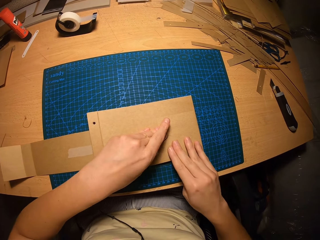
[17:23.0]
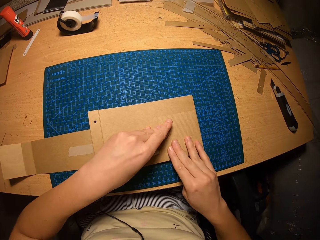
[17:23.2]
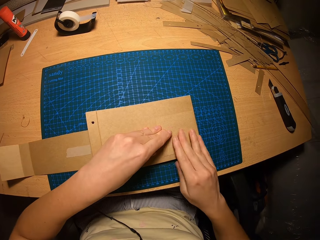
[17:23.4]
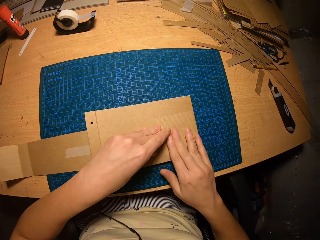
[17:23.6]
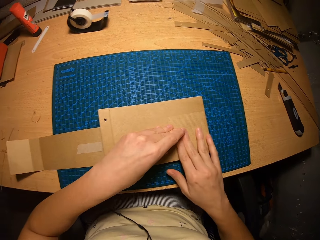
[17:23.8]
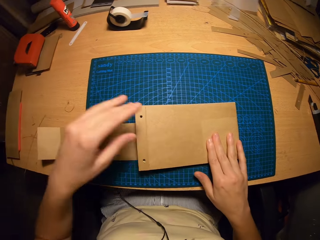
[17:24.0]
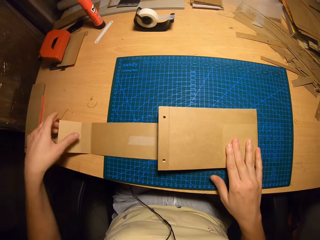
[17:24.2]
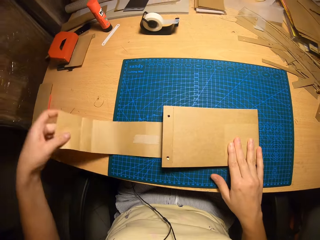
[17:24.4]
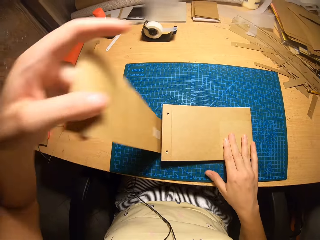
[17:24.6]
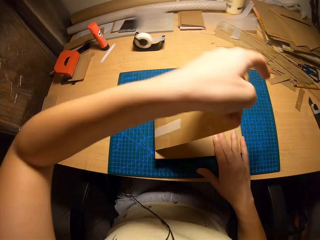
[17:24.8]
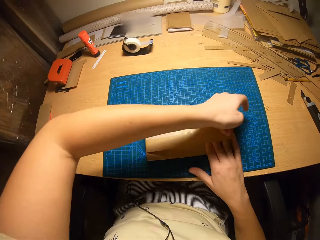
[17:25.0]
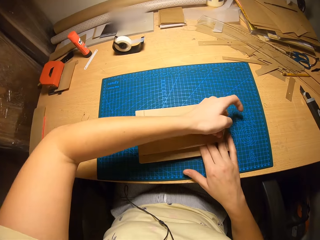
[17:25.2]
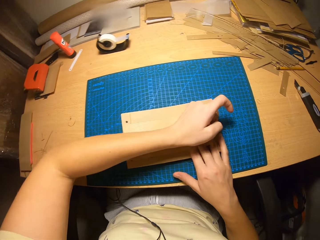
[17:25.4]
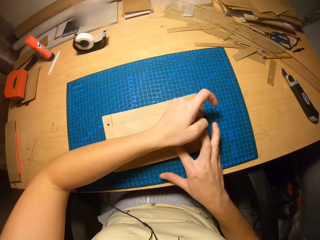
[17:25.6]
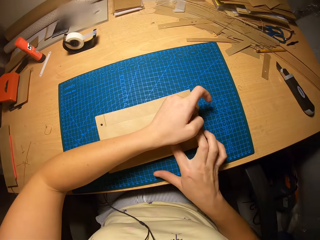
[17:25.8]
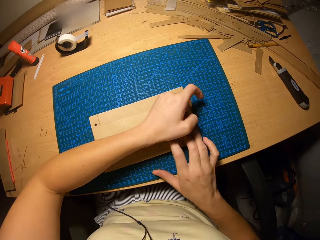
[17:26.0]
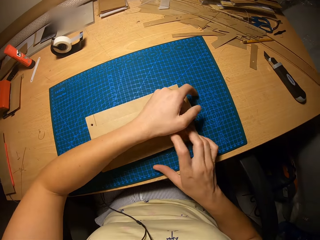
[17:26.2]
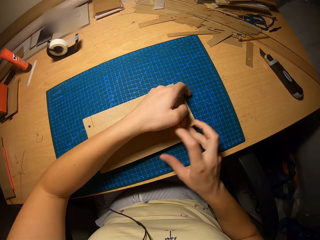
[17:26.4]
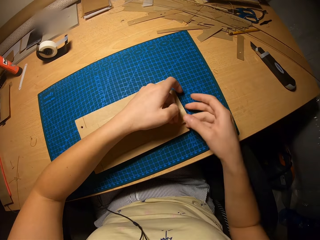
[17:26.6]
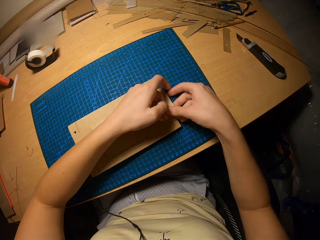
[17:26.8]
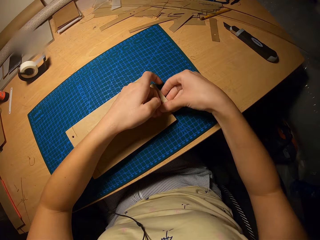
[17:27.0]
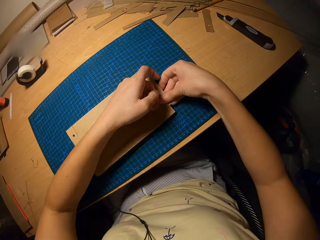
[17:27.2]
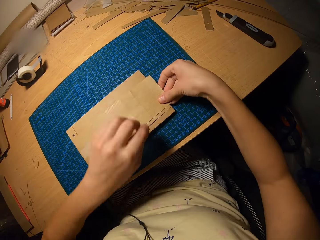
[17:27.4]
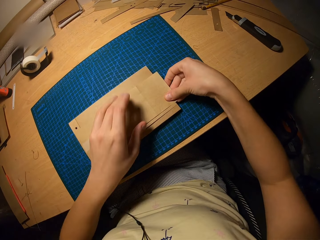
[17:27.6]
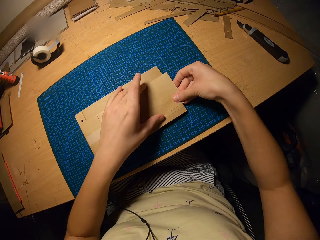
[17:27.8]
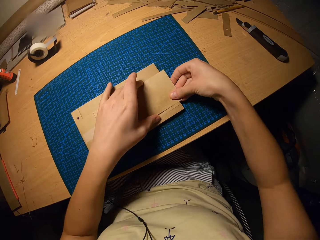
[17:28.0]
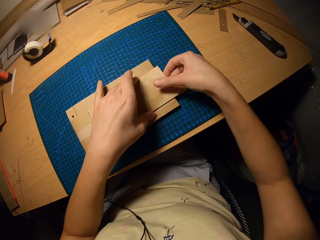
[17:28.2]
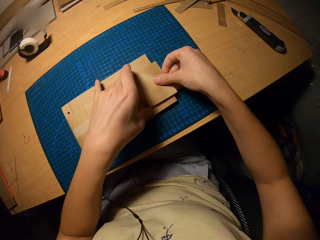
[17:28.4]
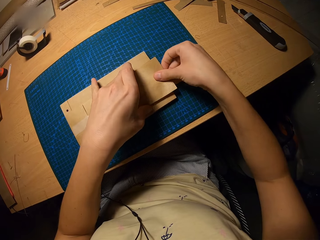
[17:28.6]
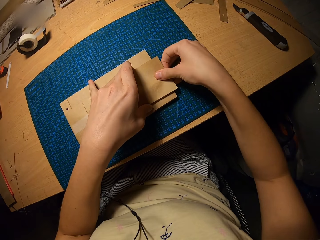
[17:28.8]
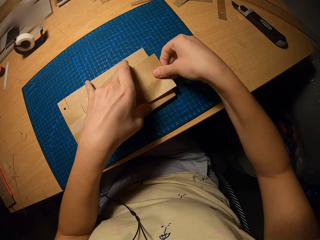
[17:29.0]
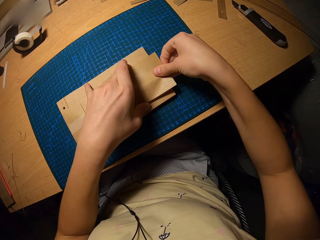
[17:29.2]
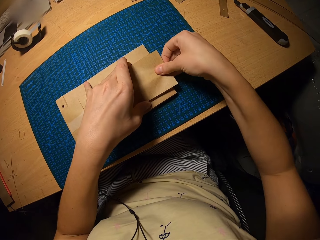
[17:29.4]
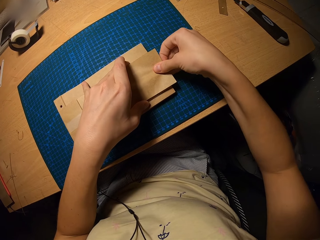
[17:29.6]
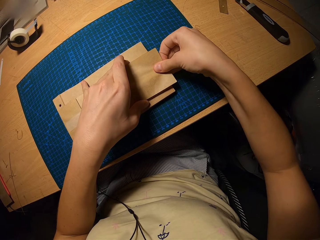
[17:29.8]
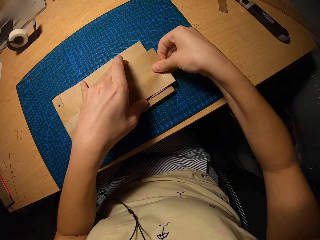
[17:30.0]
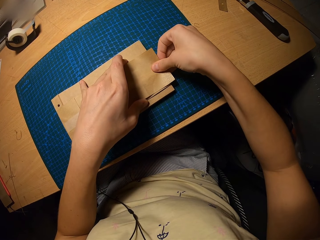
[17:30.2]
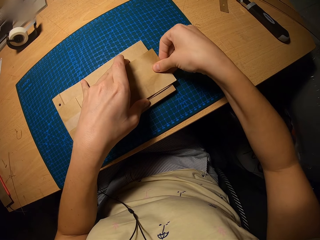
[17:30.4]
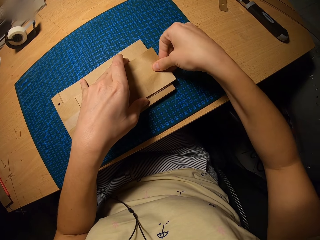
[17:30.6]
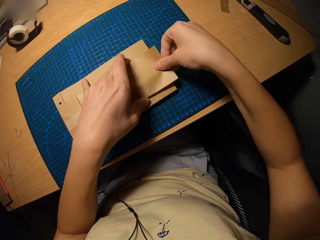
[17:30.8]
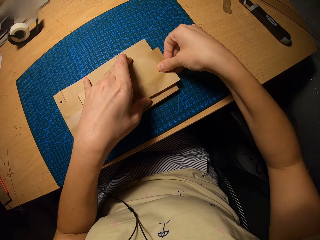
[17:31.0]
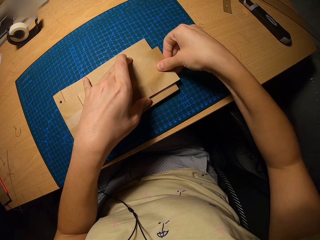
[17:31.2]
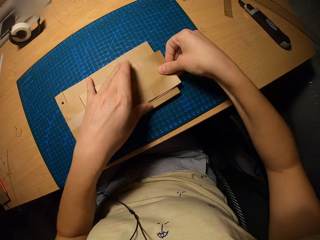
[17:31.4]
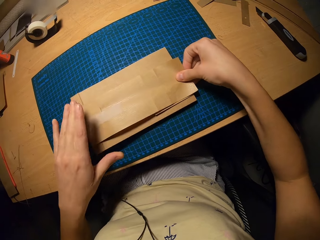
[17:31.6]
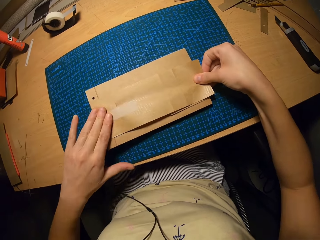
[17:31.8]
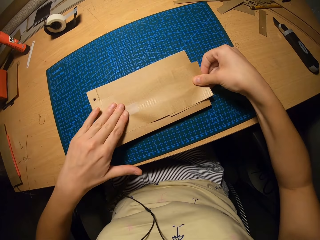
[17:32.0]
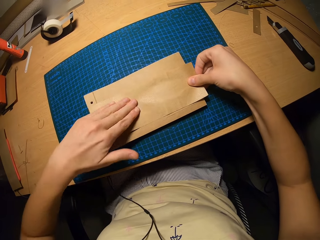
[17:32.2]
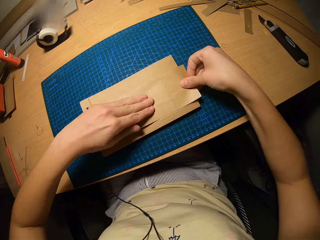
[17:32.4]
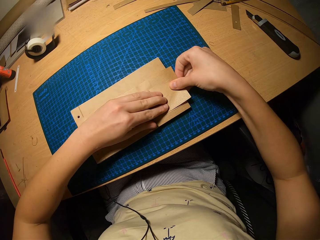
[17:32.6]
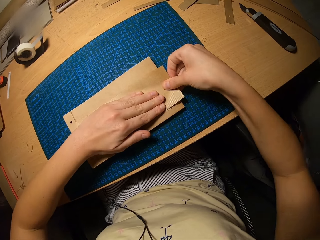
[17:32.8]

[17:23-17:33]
The camera wearer folds the brown paper.

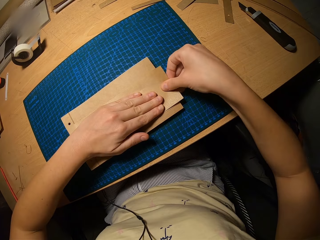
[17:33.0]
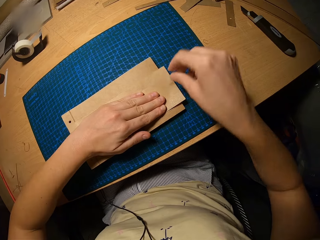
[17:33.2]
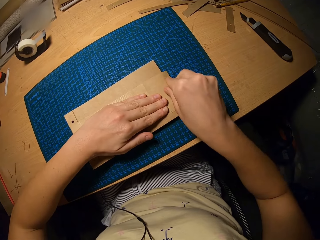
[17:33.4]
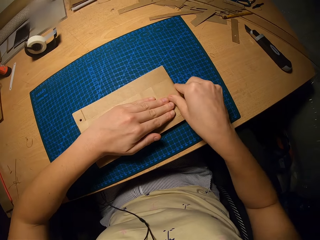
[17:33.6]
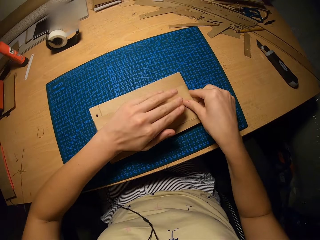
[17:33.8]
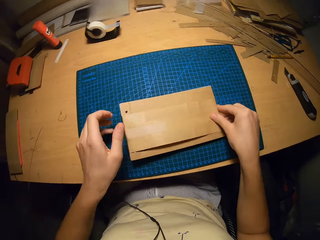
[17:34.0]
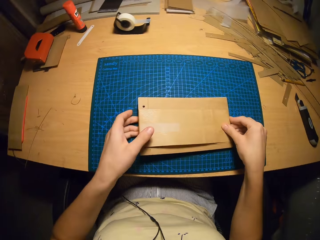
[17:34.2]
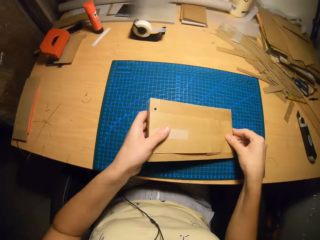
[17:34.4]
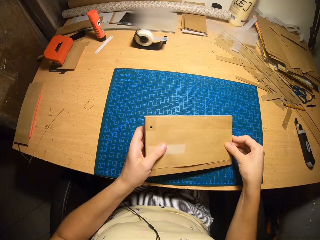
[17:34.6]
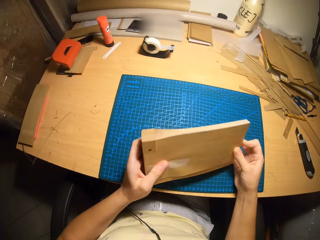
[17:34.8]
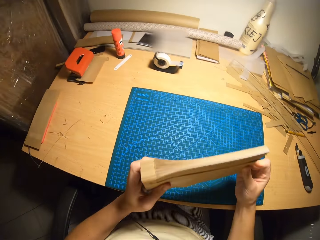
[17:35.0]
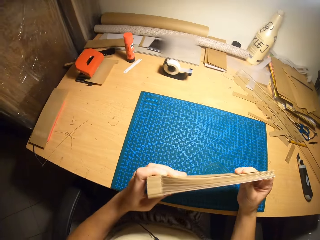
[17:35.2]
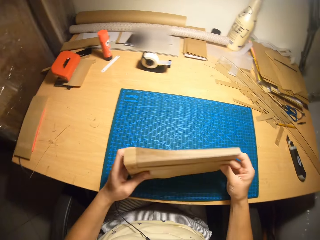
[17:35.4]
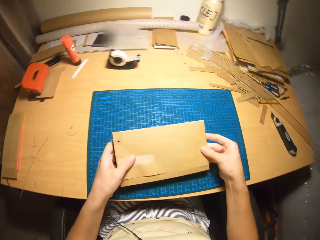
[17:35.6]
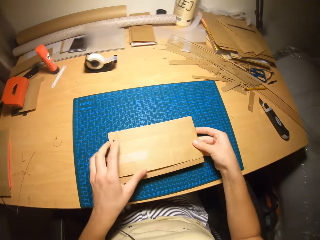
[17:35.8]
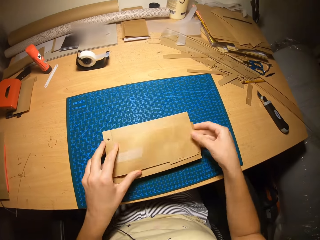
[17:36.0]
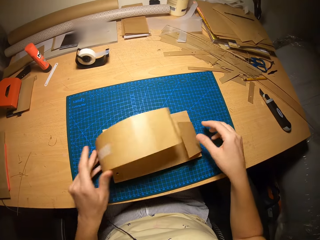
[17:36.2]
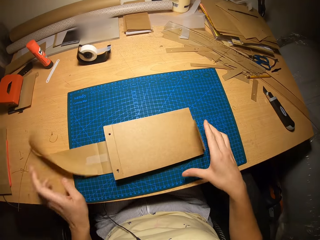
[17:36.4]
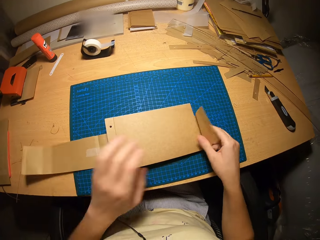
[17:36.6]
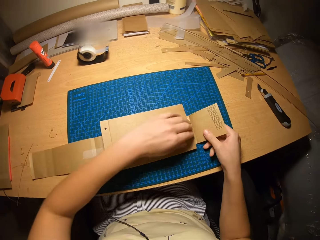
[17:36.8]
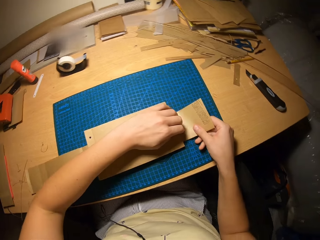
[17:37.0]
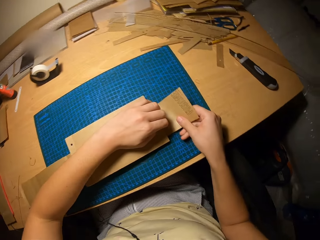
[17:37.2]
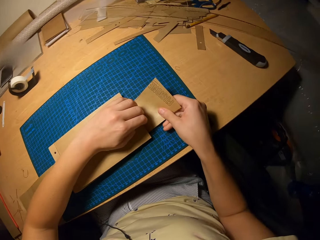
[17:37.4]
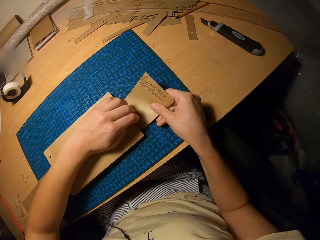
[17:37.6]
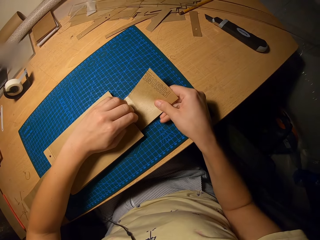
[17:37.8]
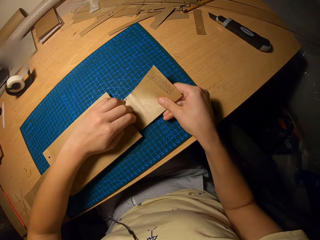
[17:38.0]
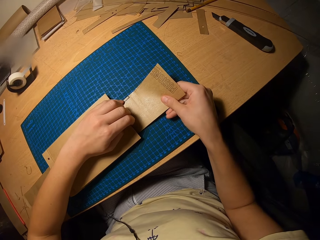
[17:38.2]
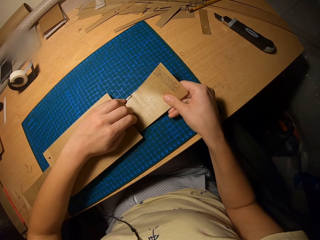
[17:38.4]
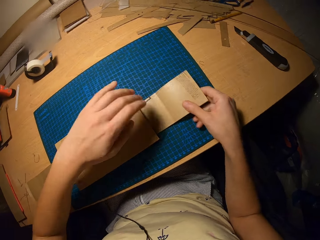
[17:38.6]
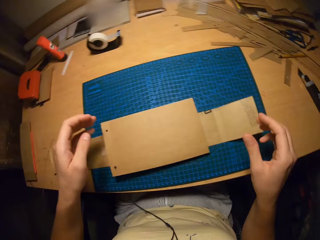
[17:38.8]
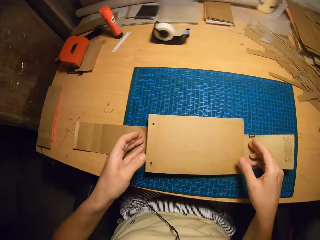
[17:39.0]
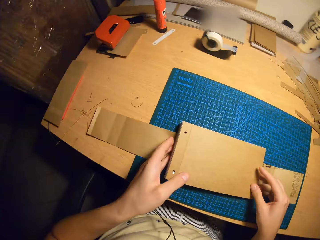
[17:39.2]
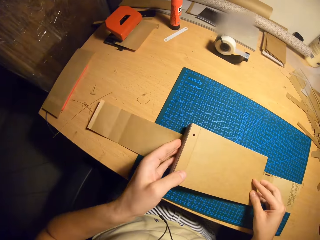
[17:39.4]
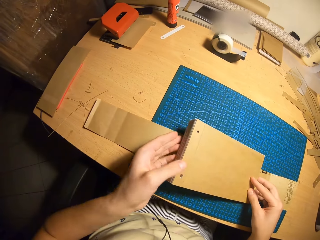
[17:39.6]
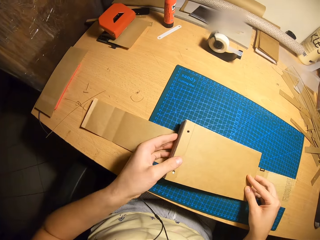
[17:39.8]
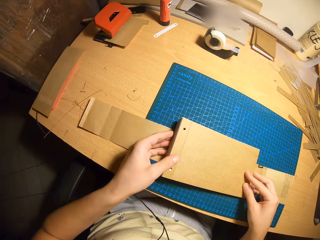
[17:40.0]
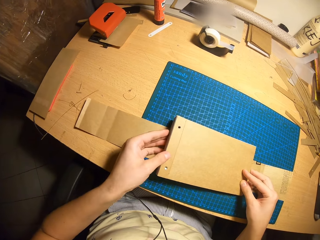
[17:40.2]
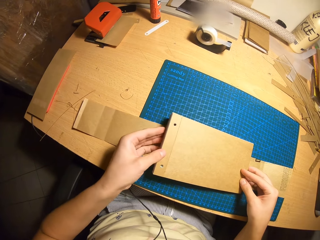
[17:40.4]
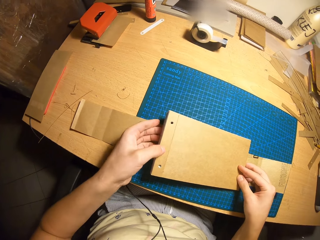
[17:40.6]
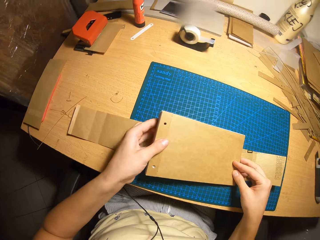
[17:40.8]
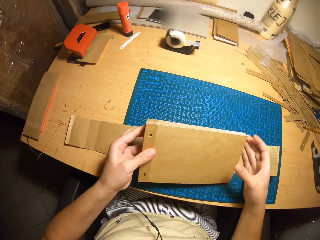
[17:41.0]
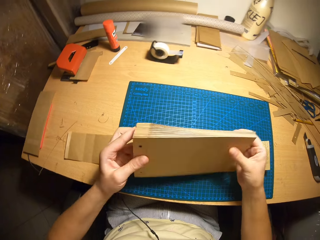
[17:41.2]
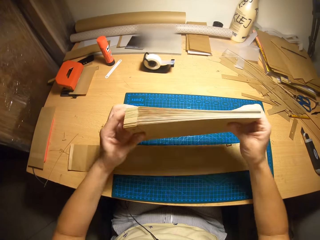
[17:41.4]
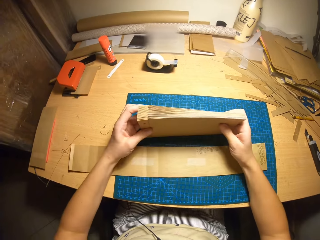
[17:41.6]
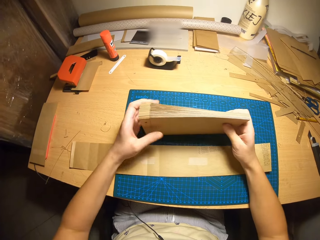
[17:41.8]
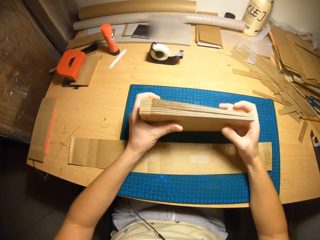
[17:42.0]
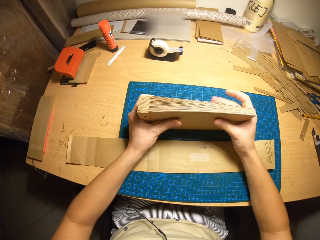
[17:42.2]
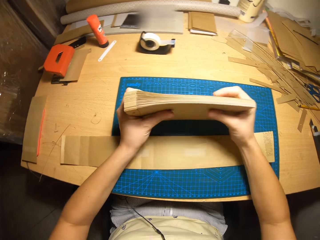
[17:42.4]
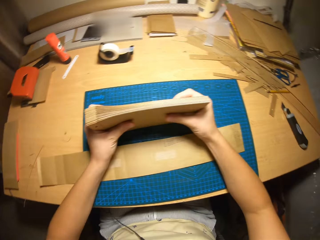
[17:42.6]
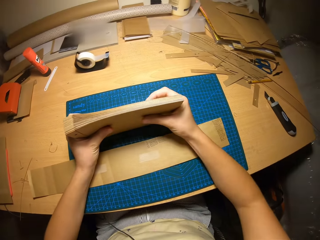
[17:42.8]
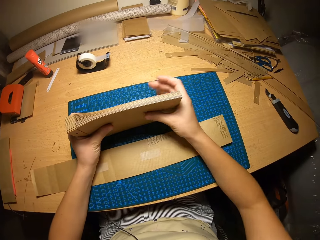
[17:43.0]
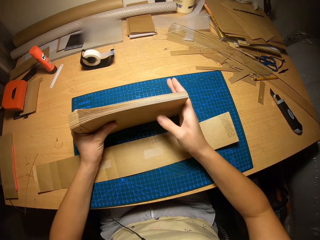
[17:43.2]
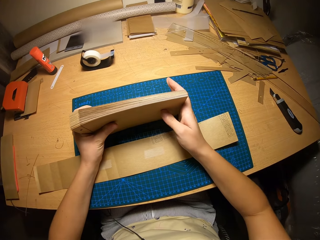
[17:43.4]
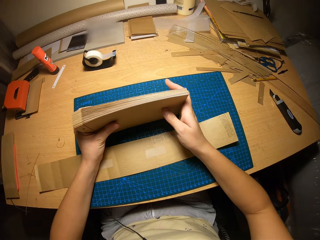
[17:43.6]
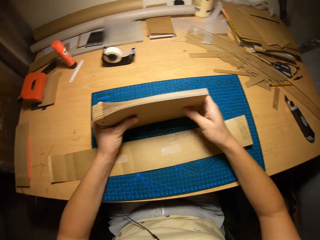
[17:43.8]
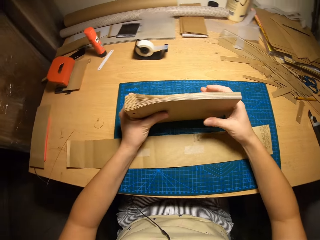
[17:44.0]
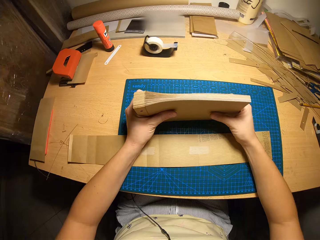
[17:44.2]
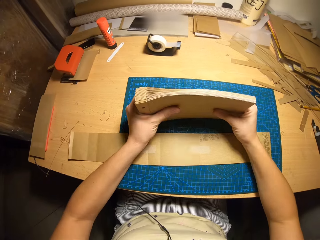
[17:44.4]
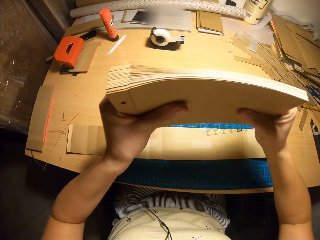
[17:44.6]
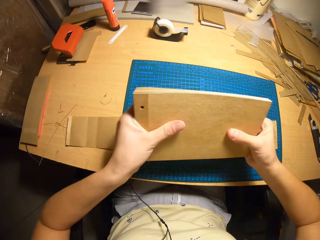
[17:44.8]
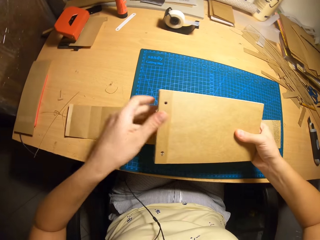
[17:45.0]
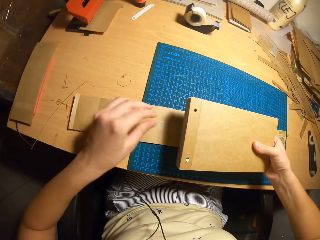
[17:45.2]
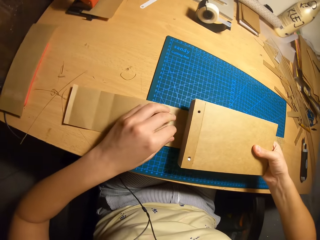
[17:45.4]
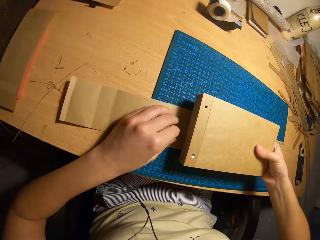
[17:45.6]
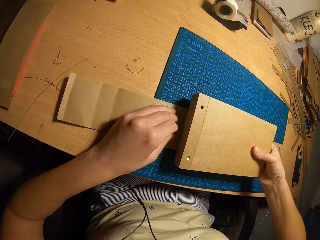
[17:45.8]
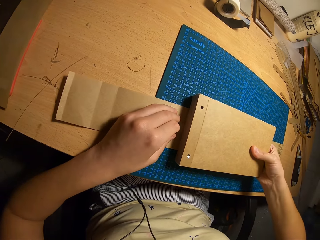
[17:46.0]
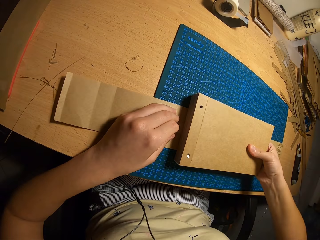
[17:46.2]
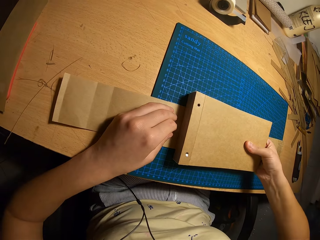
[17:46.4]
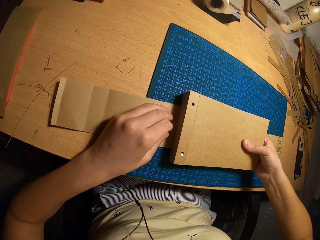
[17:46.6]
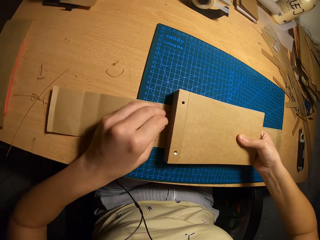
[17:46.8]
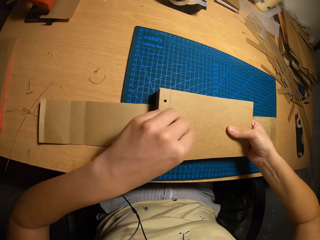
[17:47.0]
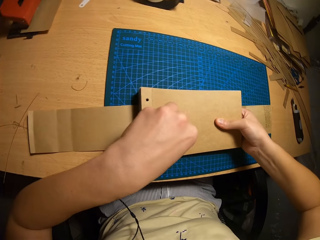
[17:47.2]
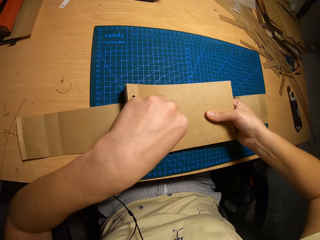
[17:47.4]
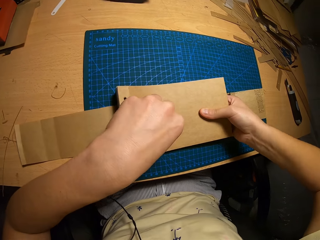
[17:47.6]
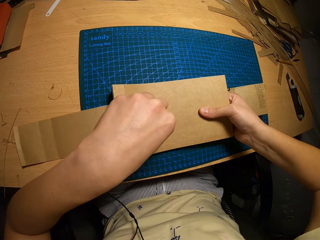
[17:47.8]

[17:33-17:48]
The camera wearer checks the cards. They open the paper. They move the card in the center of the paper. They arrange the cards. They put back the cards on the tape paper.
